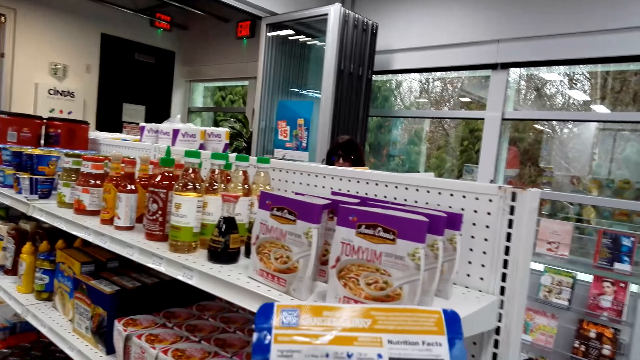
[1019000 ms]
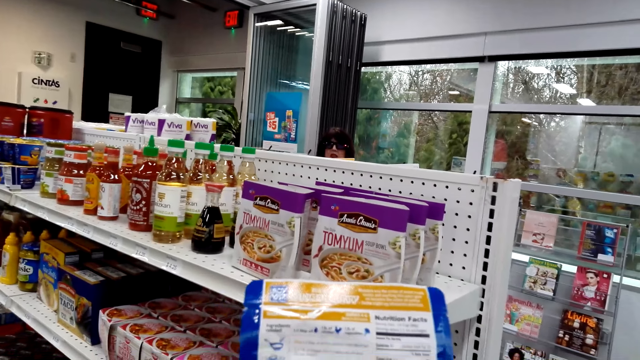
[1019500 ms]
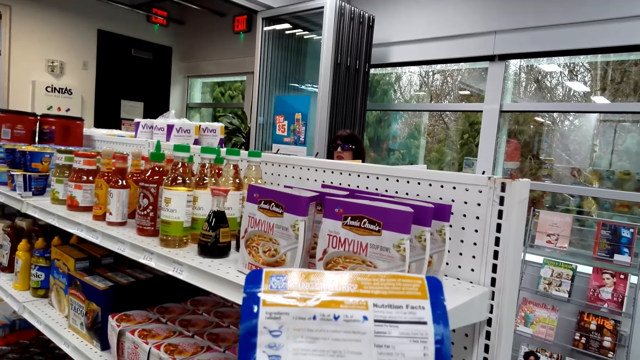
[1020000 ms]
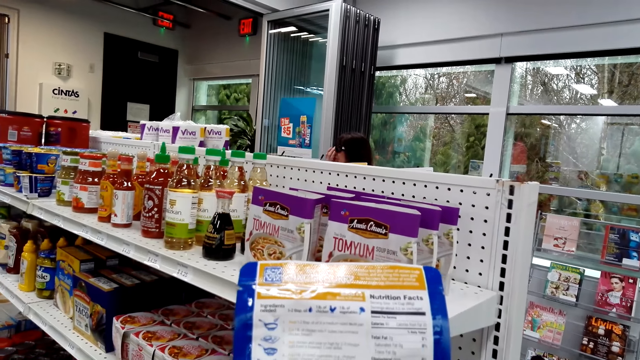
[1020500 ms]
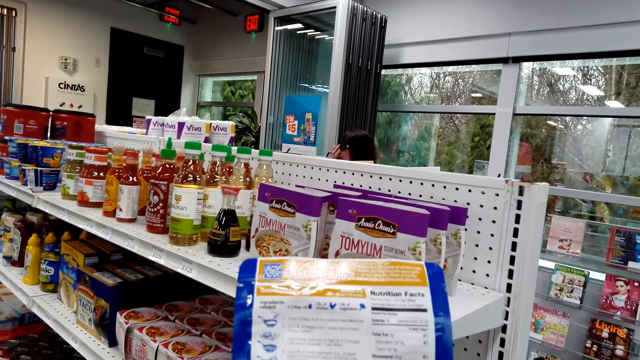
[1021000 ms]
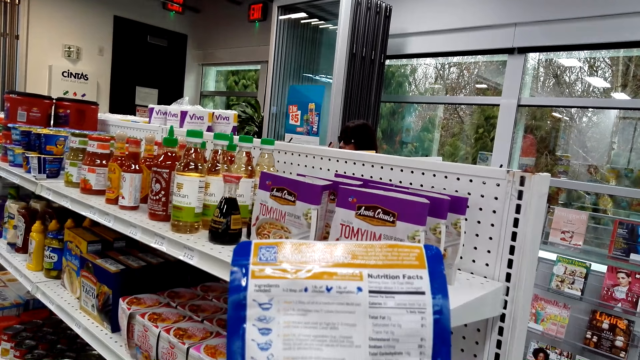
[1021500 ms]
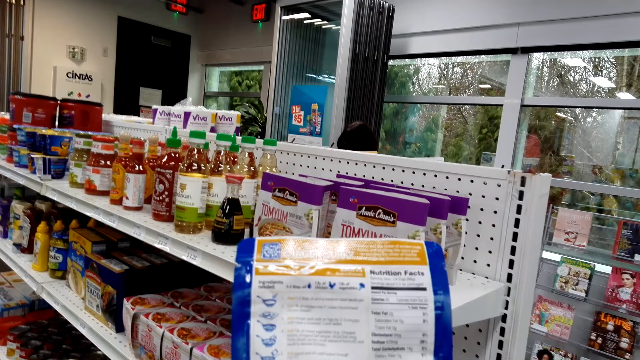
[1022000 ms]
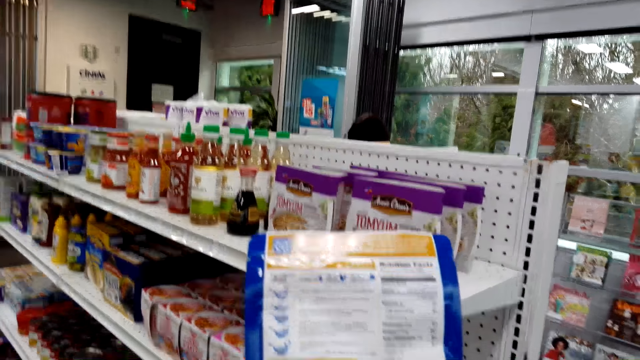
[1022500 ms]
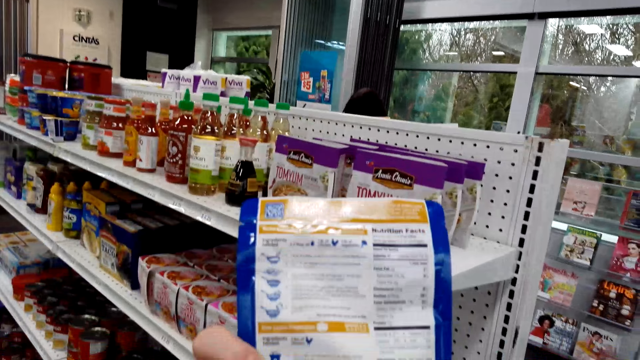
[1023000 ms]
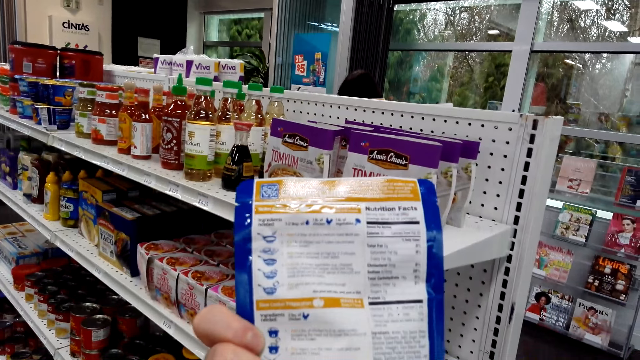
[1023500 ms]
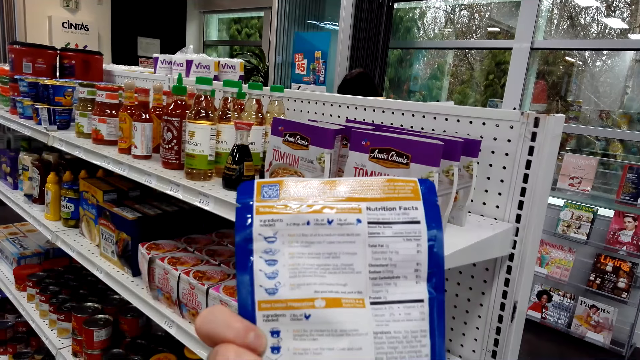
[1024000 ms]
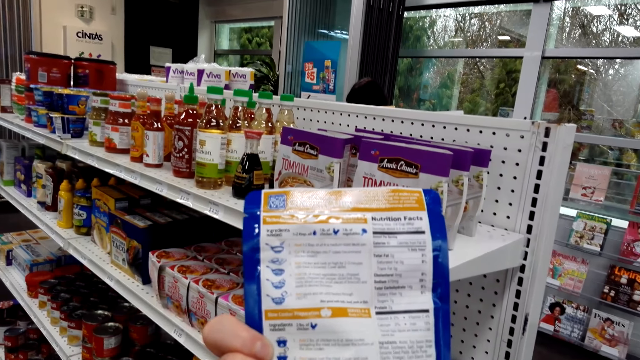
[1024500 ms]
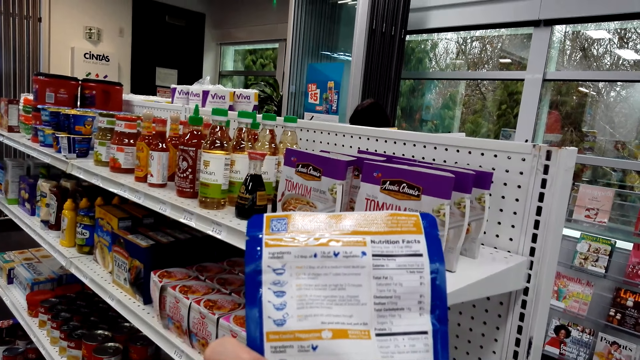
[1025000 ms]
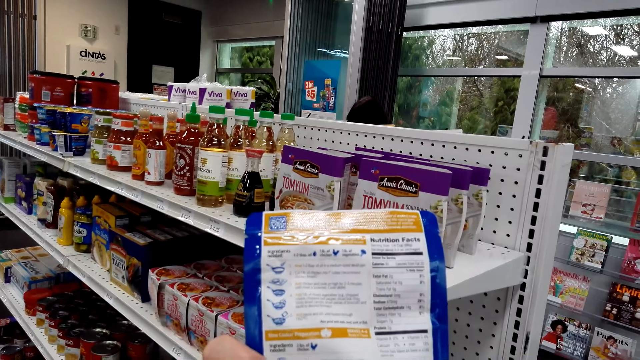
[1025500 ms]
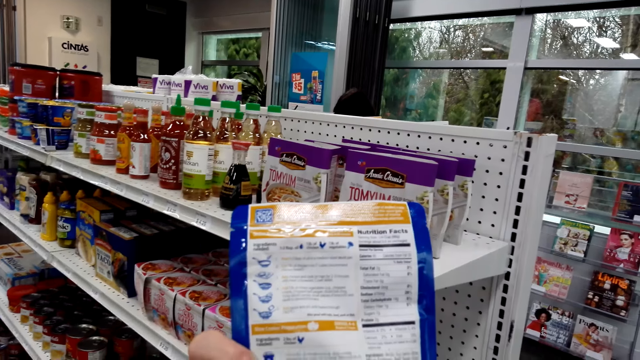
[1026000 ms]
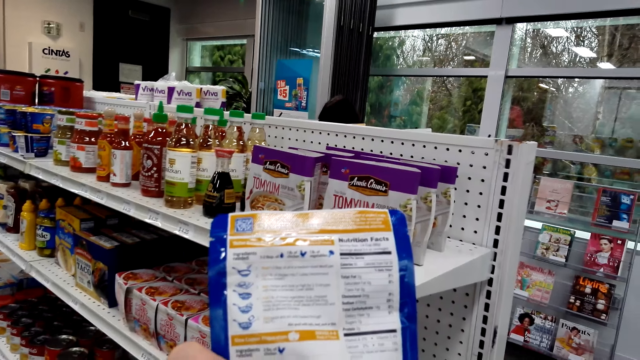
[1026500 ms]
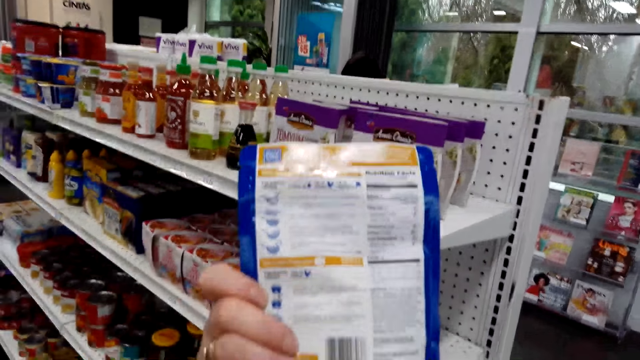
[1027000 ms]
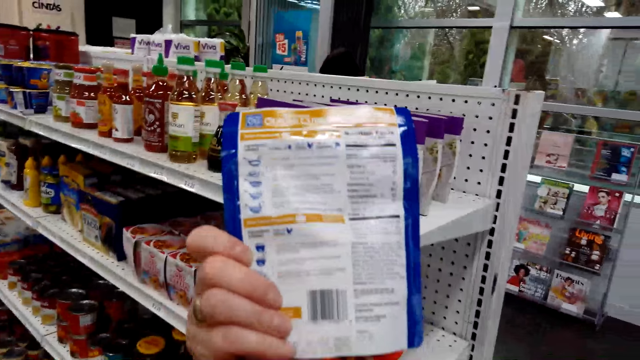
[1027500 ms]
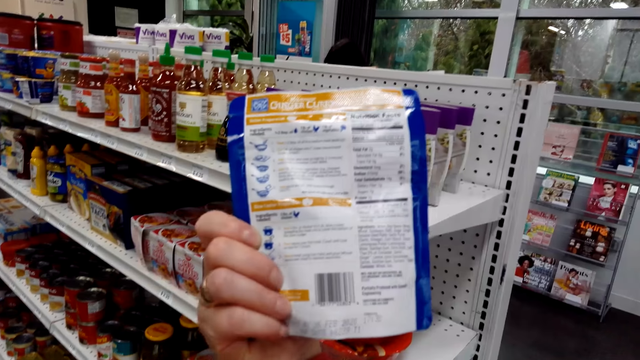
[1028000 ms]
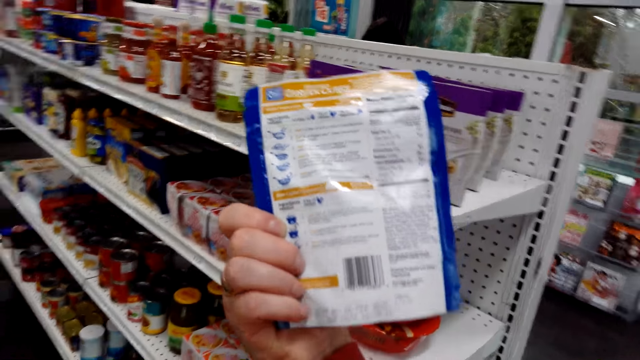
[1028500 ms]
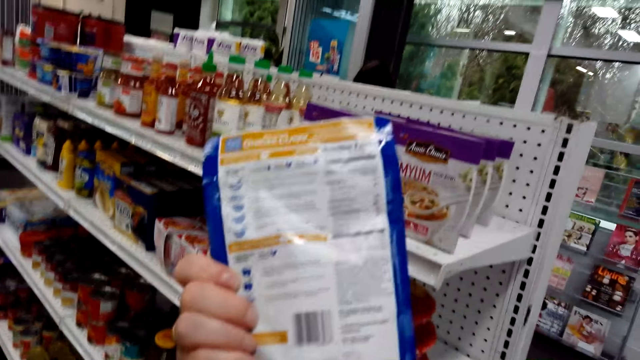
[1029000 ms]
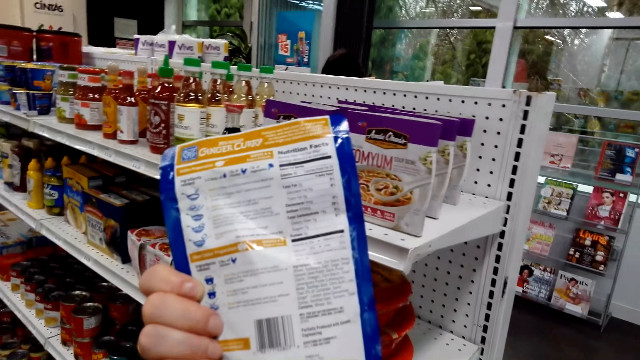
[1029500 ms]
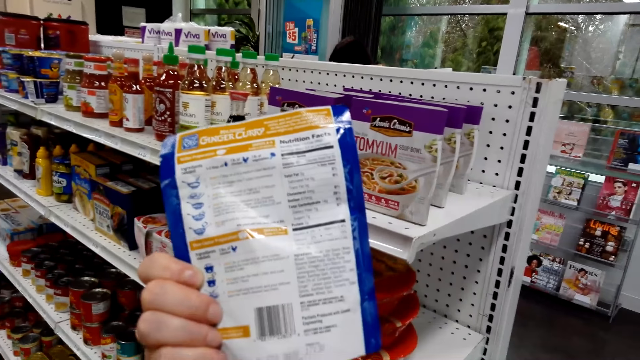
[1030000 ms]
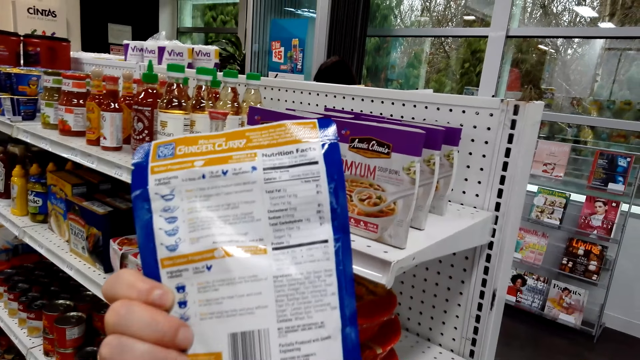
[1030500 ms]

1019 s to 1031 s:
The lady looks at the camera wearer. The lady holds glasses. She touches her face. The camera wearer stares at the ginger curry pack. The lady speaks to the camera wearer.

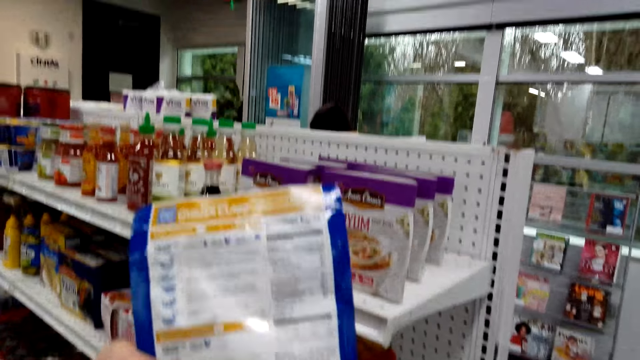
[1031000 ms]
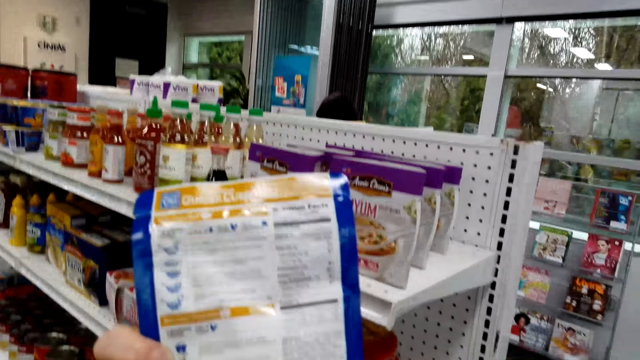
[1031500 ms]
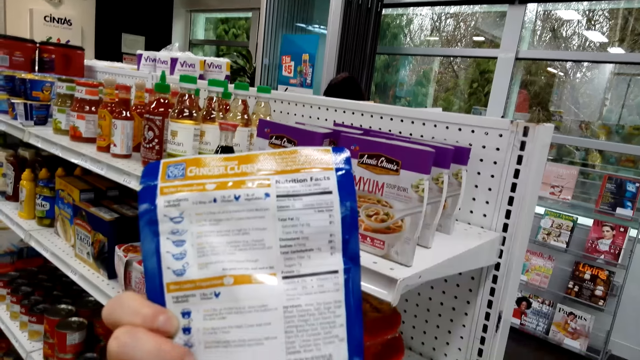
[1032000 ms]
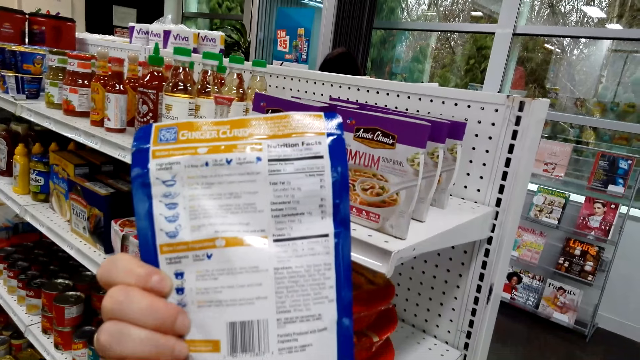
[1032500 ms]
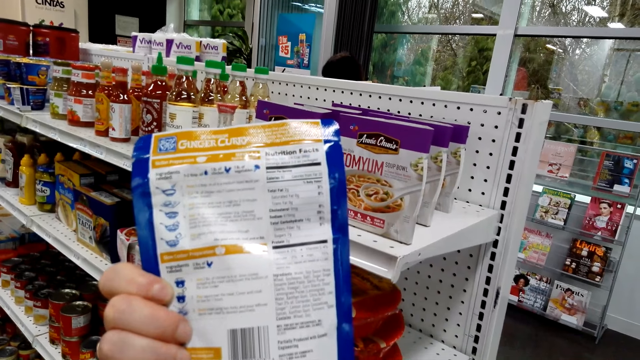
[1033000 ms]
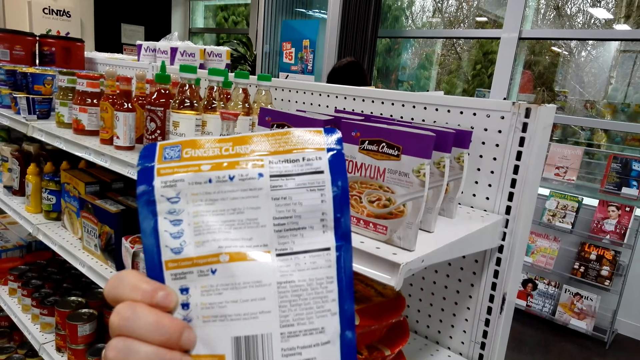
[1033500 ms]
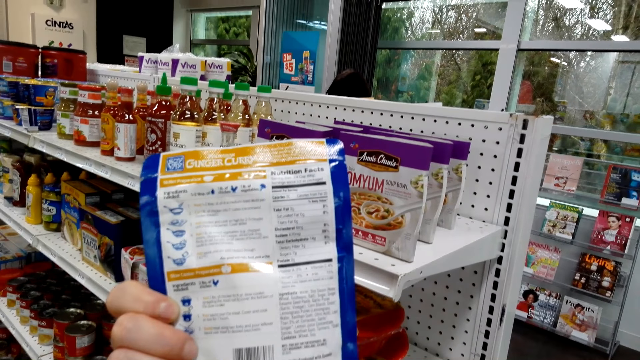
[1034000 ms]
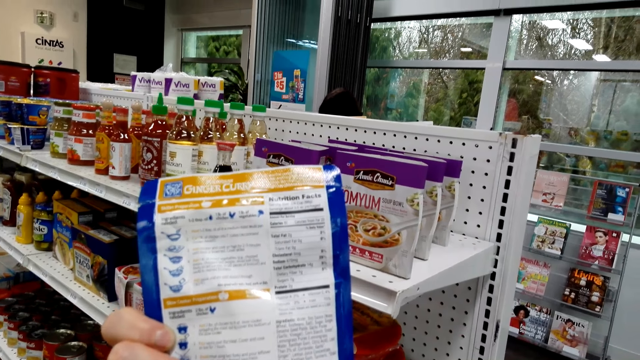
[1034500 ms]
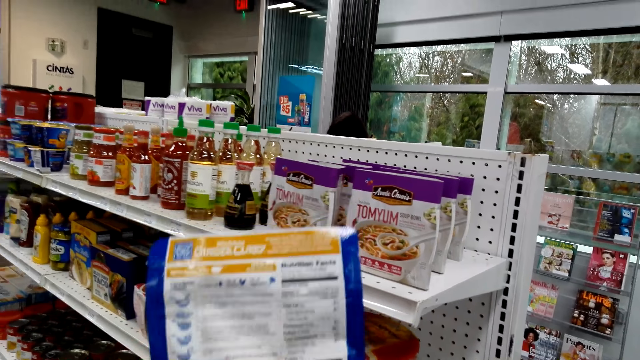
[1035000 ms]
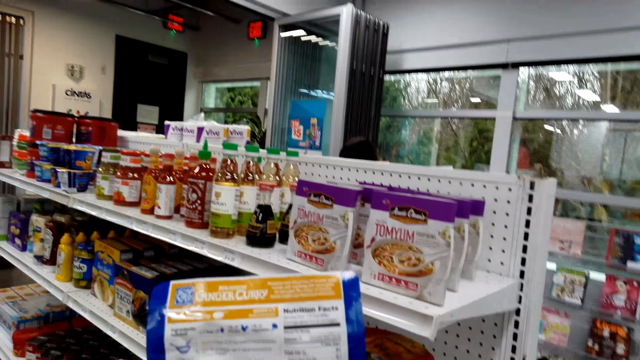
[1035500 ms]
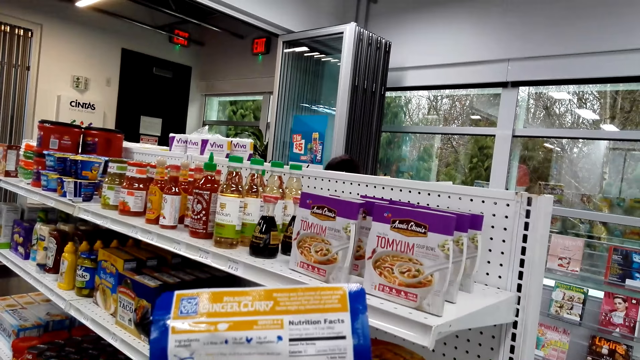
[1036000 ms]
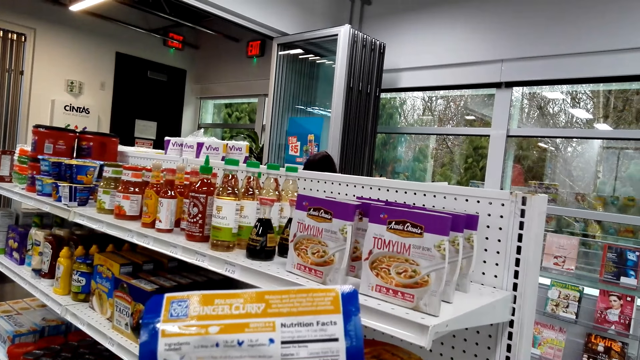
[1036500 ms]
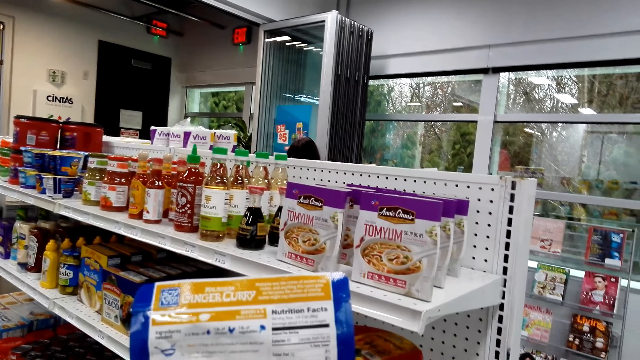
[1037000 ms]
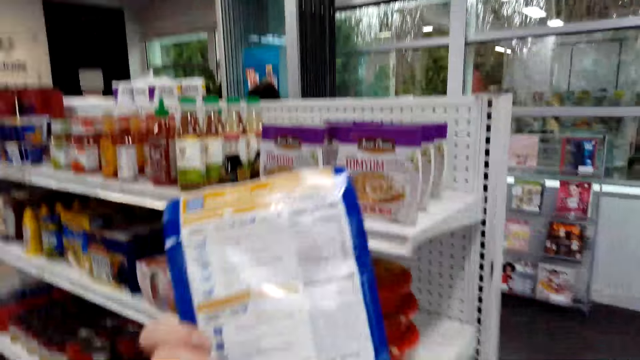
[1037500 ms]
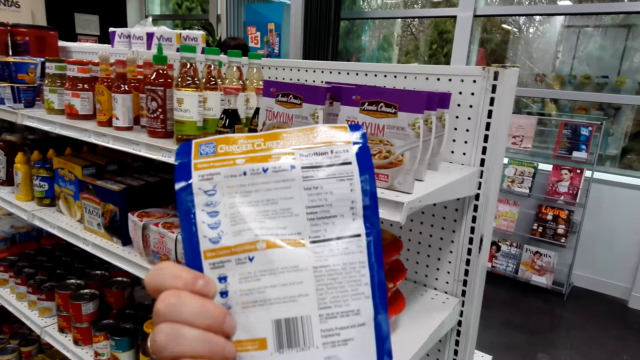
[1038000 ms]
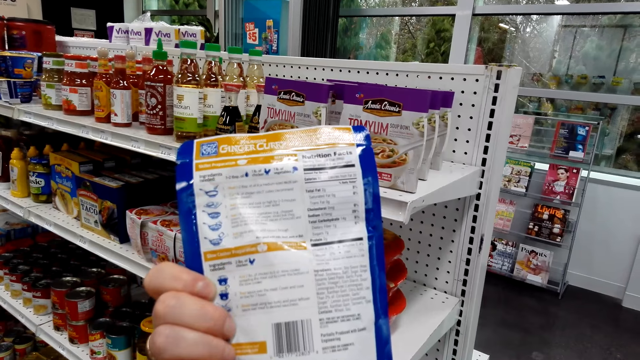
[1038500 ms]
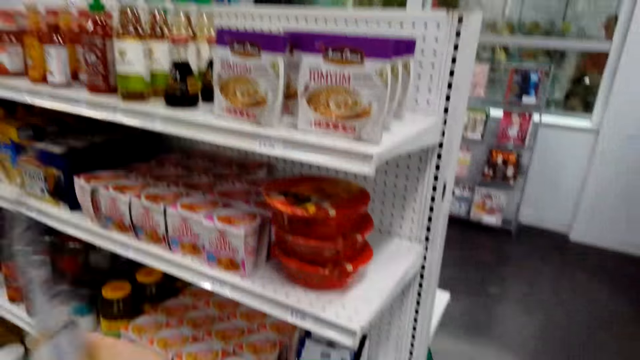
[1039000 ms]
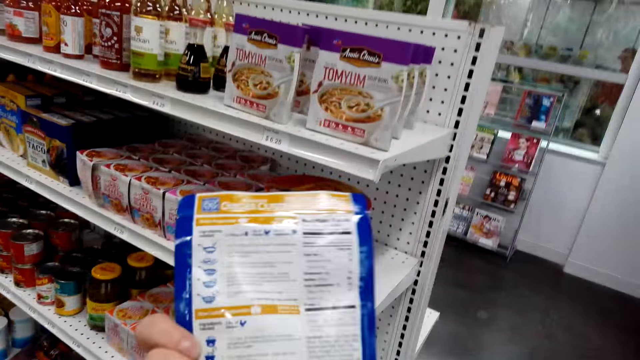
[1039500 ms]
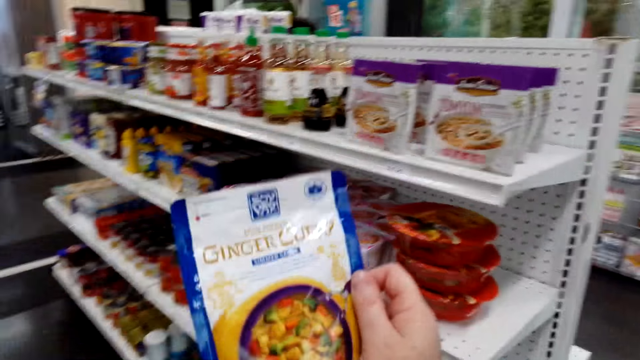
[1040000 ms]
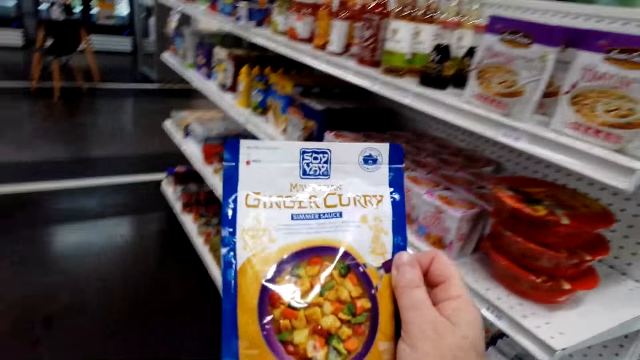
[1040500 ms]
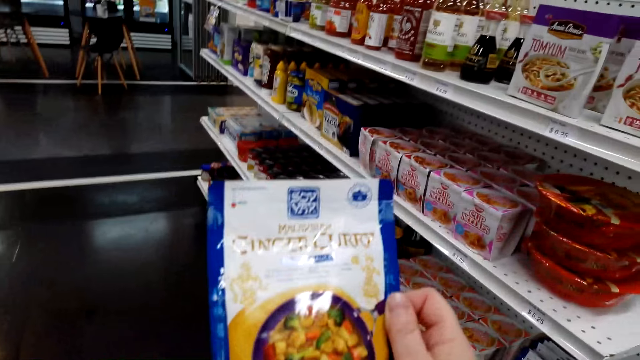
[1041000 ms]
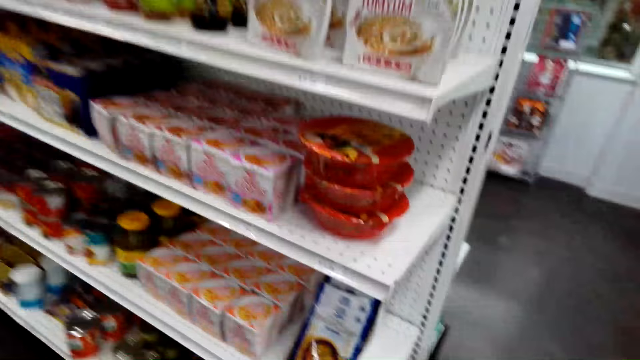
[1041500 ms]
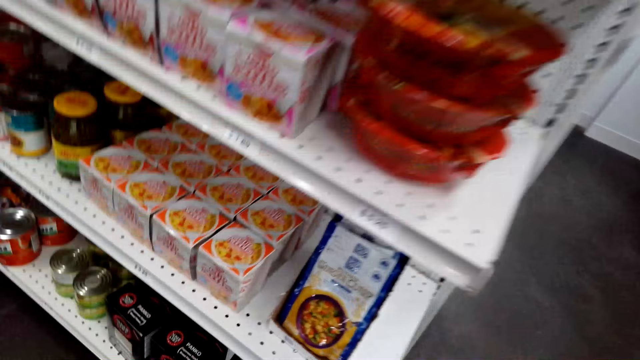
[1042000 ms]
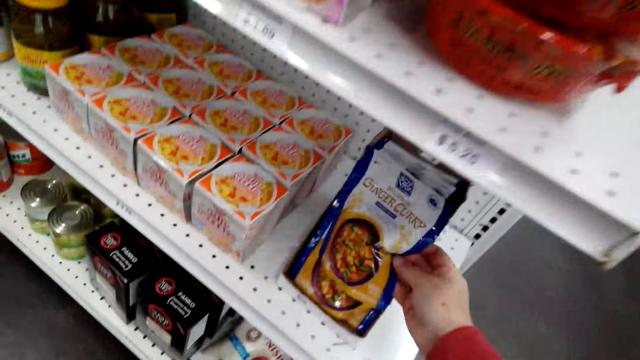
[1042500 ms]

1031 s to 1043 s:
The camera wearer reads the packet. The lady walks in the store. The camera wearer stares at the ginger curry pack. They flip the packet to the front side. They move around.
